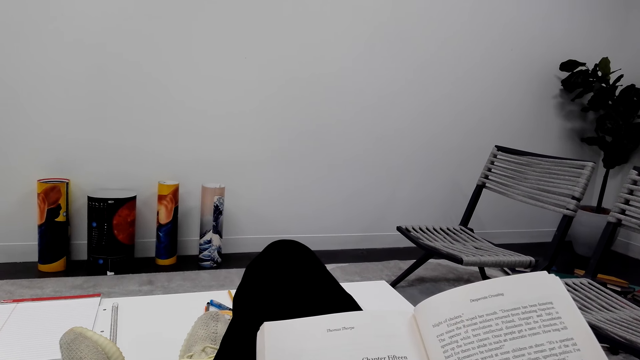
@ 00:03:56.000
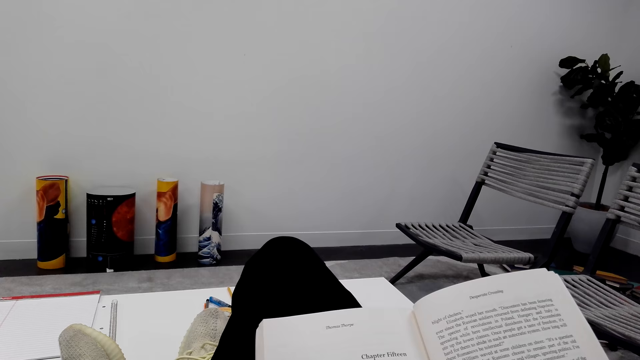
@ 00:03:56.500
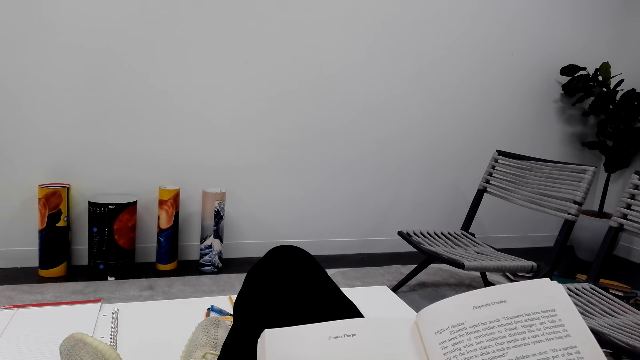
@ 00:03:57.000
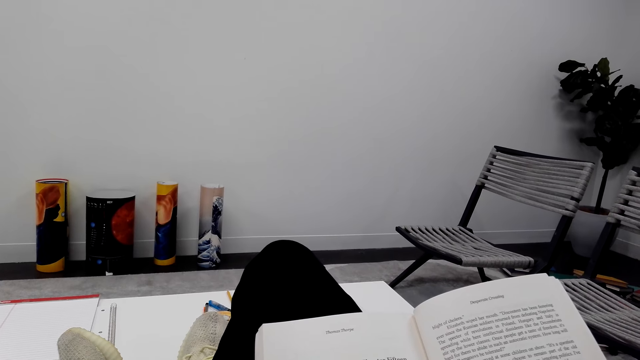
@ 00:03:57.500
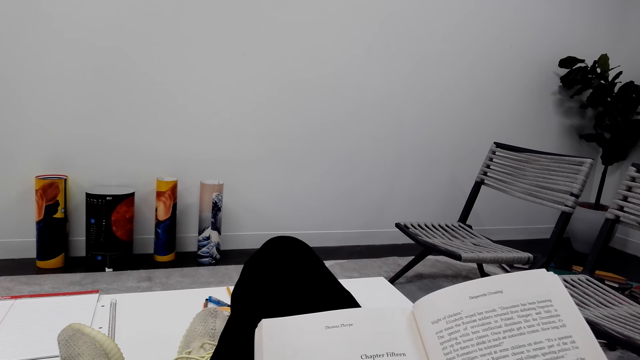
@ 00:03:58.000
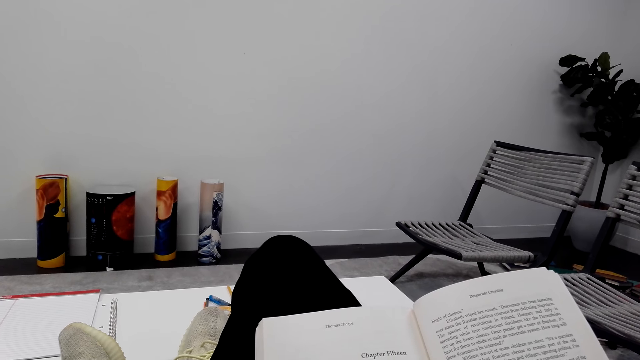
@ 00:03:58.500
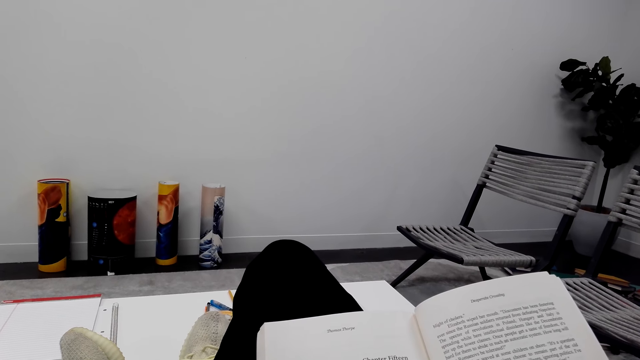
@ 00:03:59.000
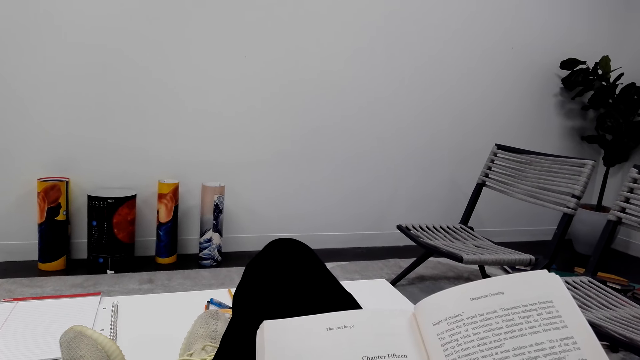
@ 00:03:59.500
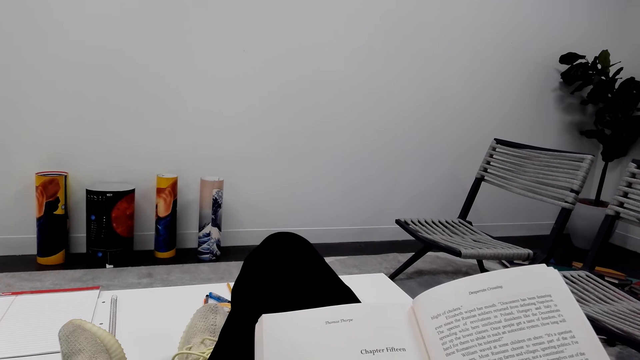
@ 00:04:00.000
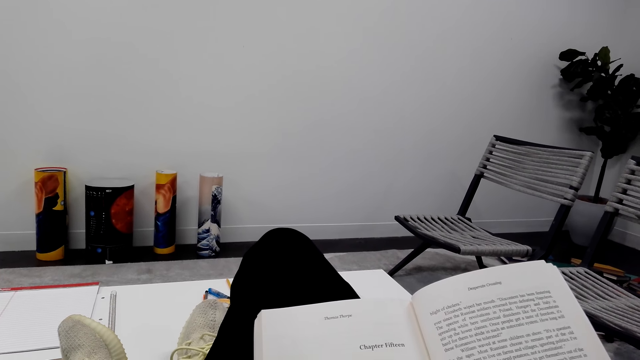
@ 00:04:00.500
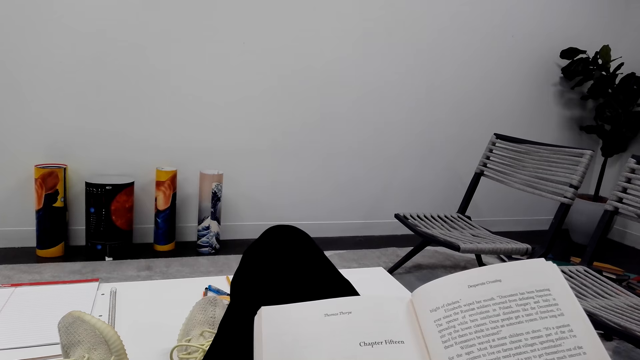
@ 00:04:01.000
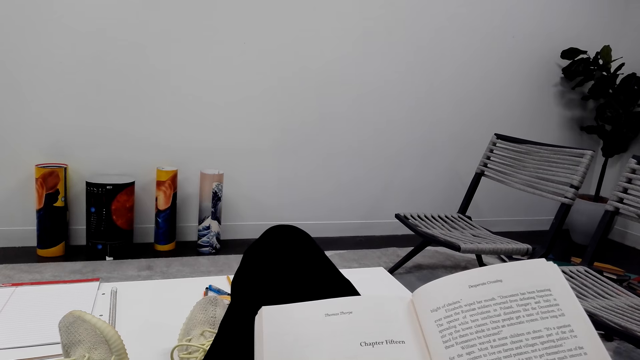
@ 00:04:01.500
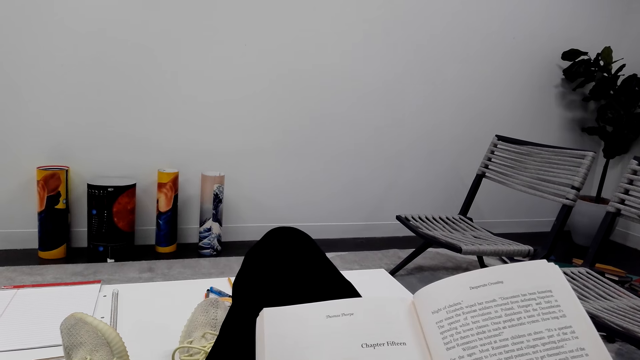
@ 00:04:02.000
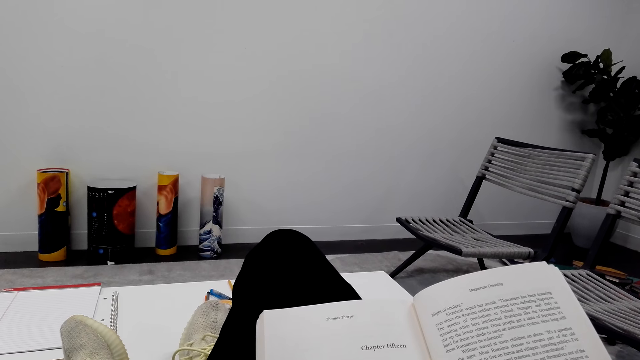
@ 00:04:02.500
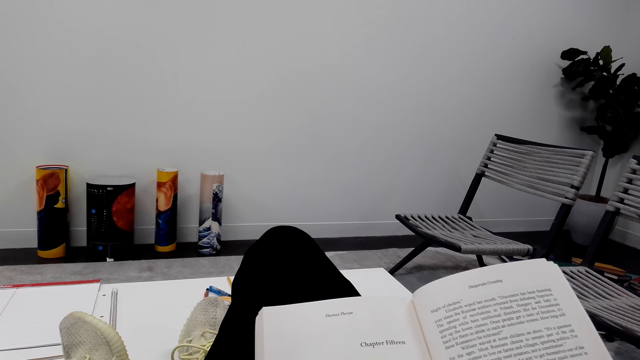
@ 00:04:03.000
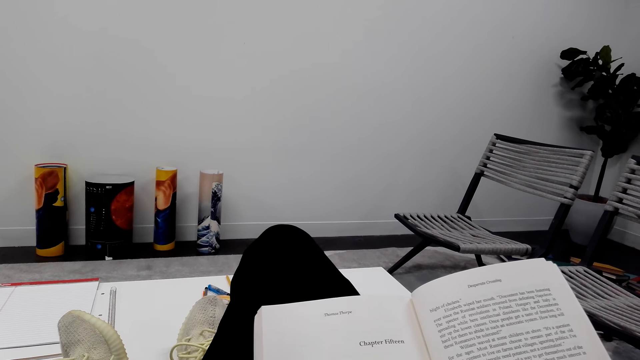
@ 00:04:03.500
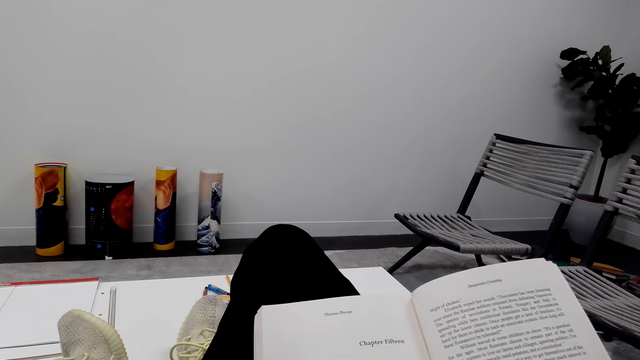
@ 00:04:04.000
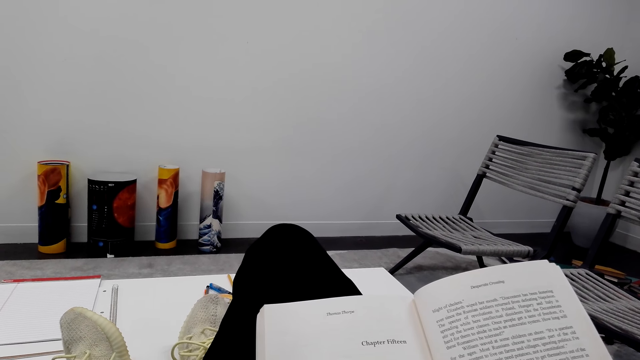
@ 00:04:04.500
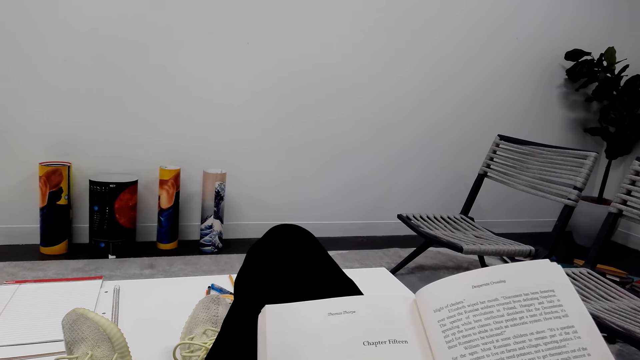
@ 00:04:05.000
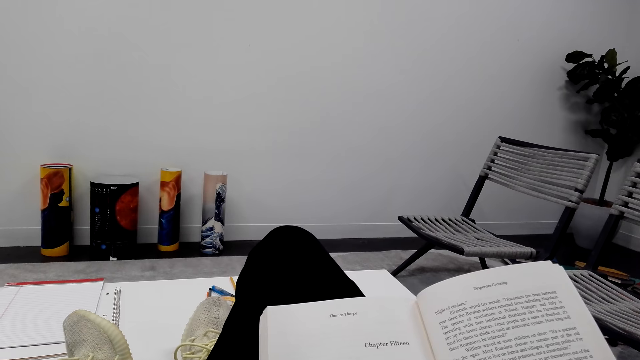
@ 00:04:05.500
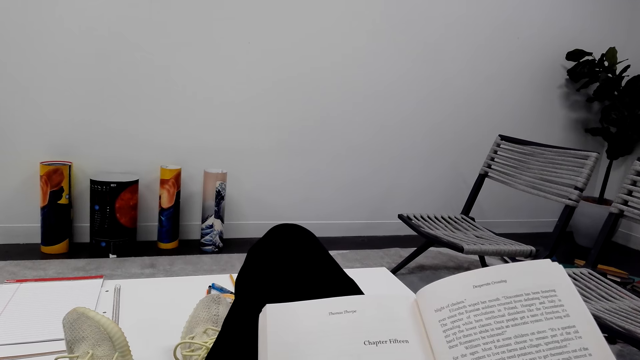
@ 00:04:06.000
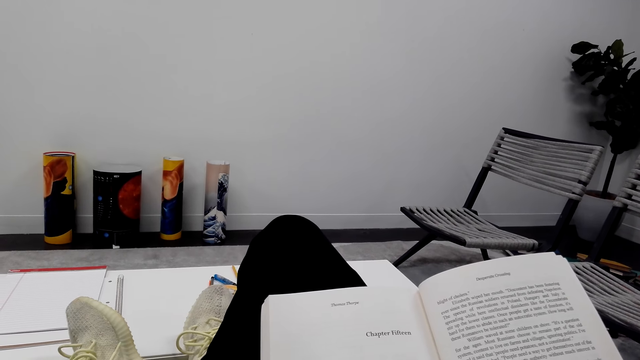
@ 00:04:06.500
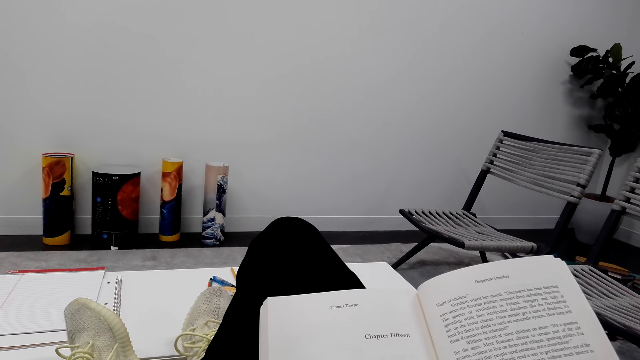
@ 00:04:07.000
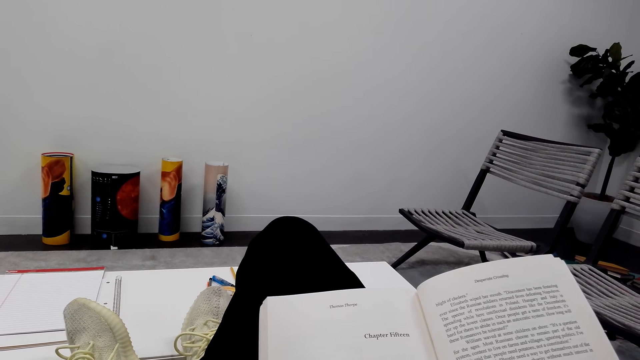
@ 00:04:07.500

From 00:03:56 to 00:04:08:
The camera wearer reads the novel.

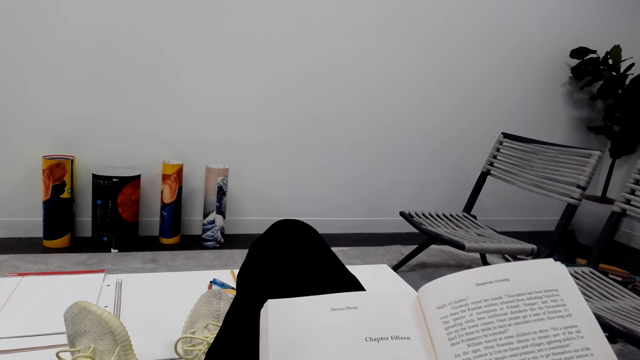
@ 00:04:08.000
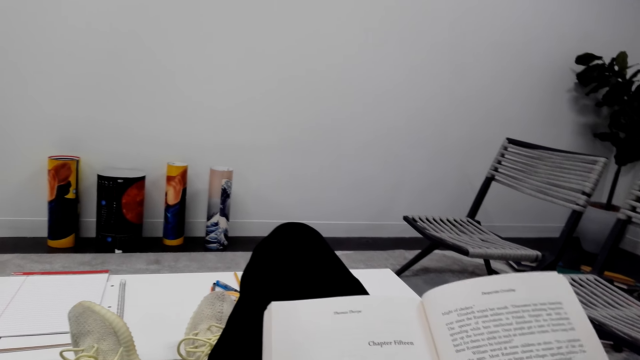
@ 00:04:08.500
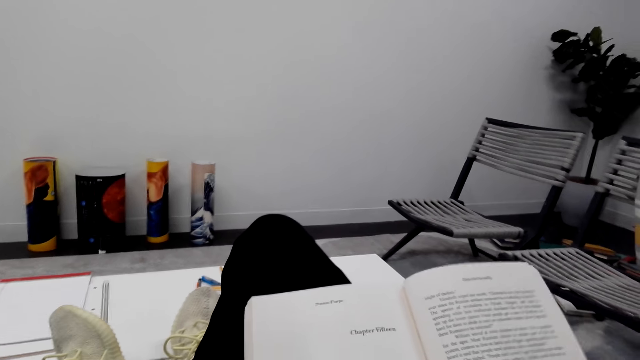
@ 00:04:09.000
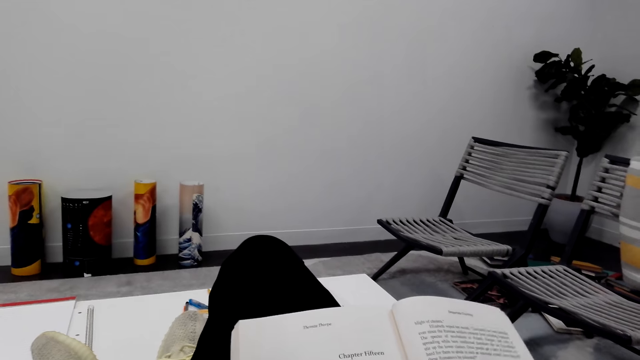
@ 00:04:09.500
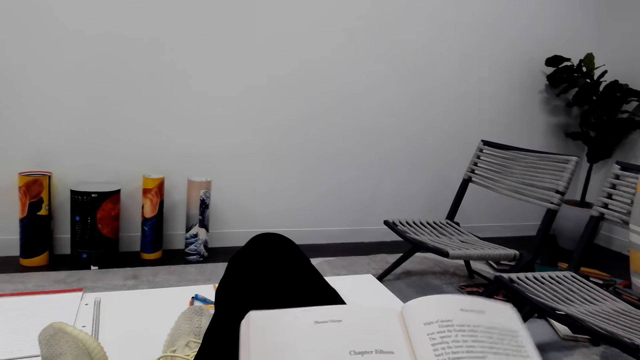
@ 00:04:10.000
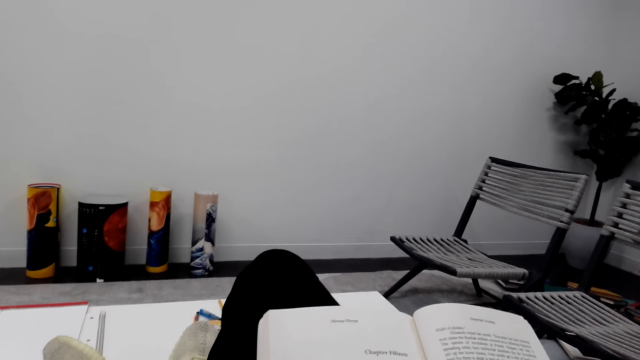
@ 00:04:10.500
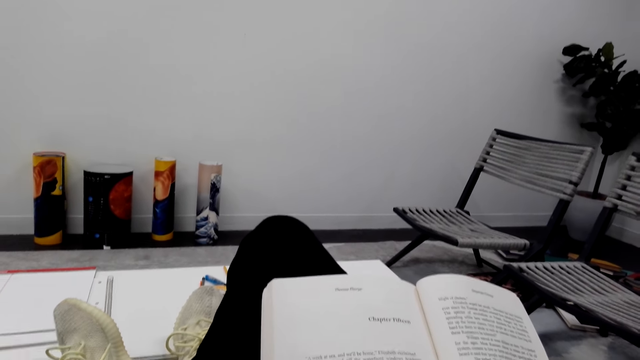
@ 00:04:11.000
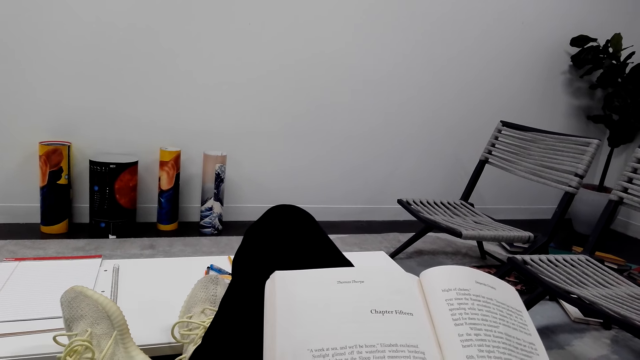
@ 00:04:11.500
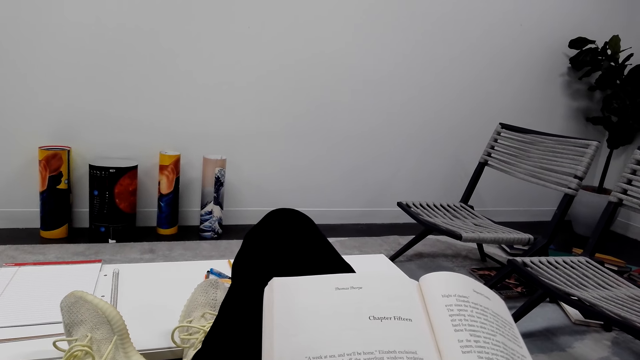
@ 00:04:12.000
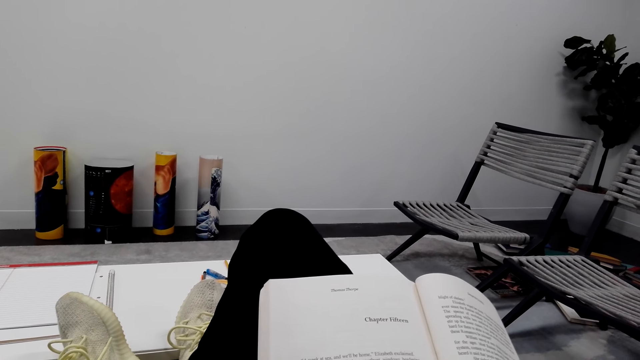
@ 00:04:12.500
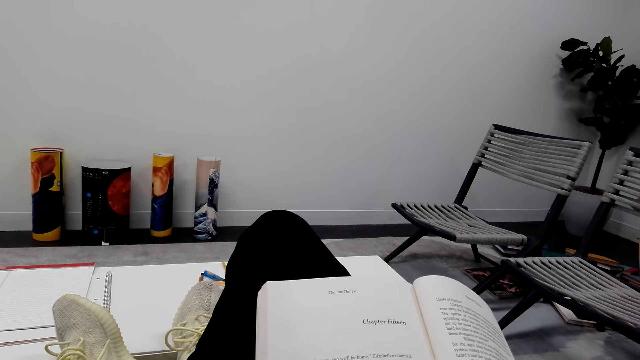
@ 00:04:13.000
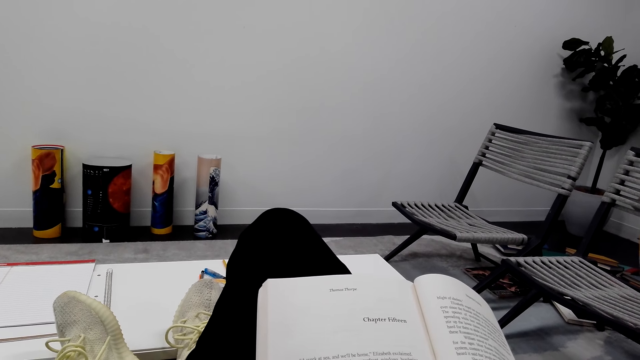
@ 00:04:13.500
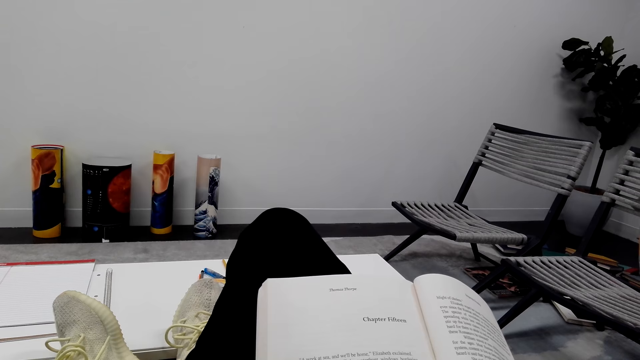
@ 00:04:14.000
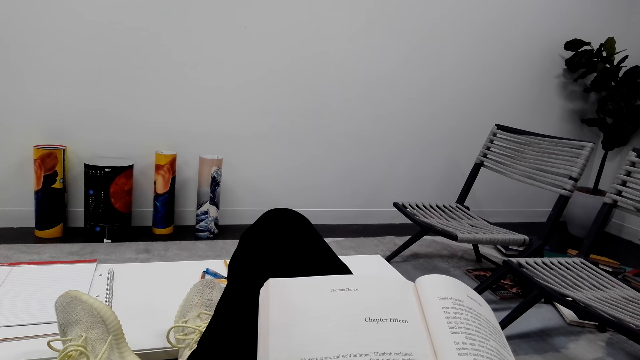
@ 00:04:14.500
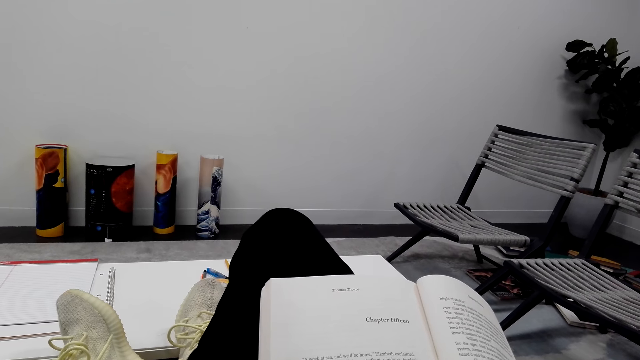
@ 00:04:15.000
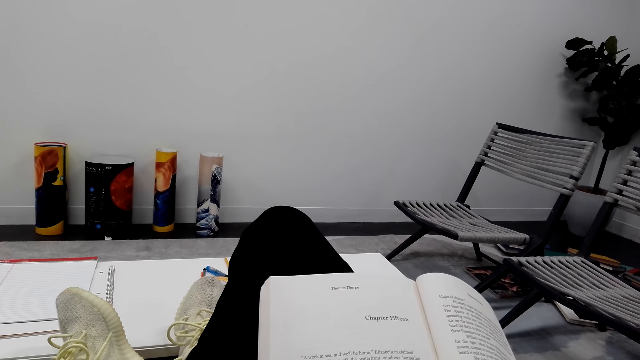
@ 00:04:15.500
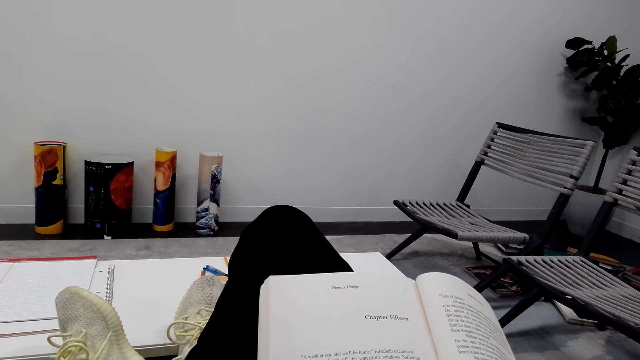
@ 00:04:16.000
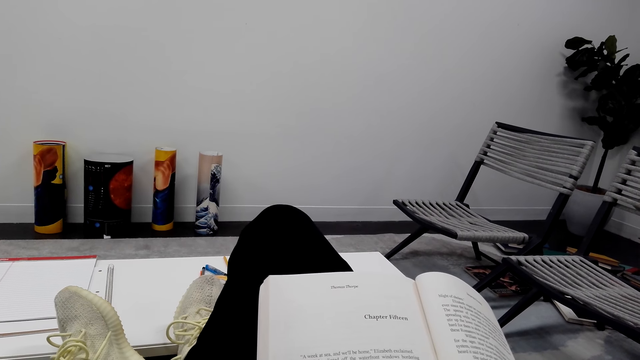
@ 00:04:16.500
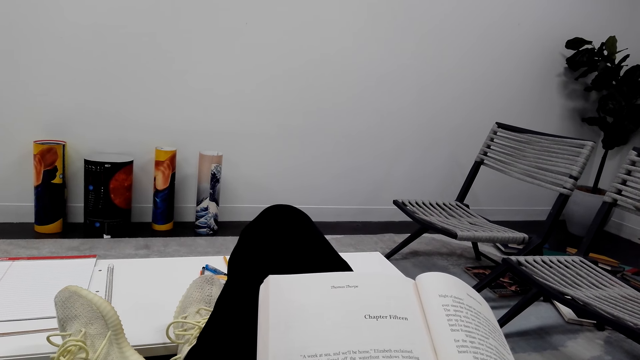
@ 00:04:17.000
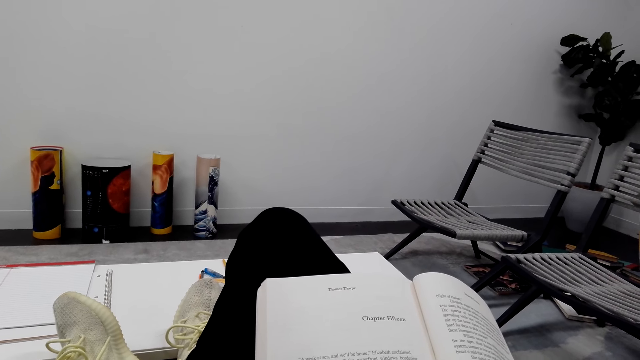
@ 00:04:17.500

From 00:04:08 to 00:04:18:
The camera wearer holds the novel well. They read the novel.
